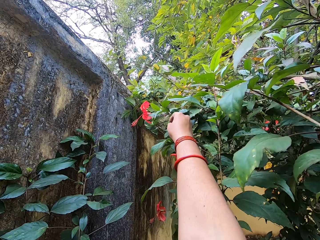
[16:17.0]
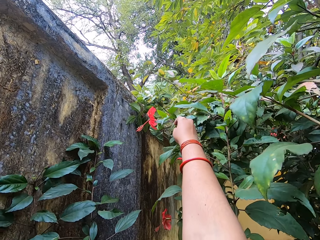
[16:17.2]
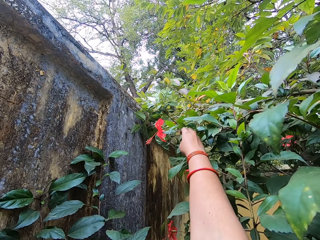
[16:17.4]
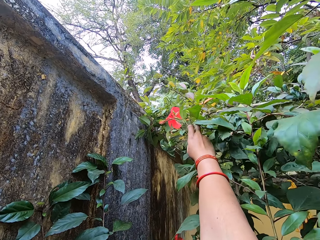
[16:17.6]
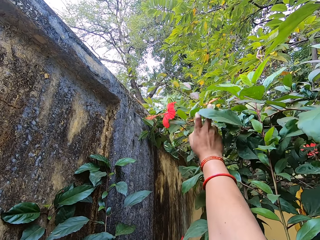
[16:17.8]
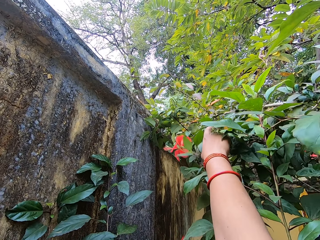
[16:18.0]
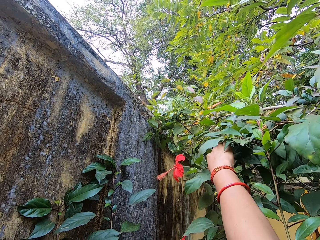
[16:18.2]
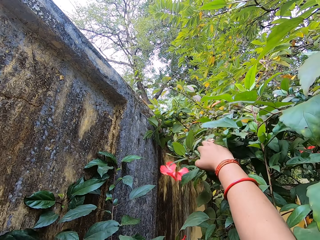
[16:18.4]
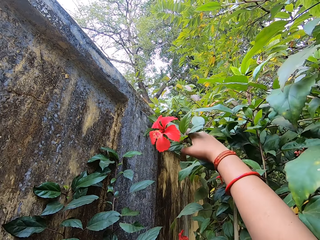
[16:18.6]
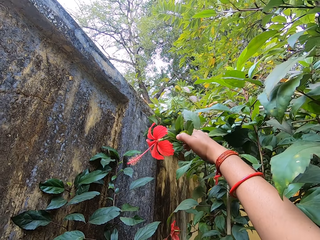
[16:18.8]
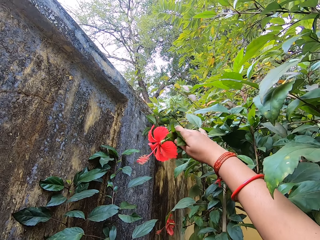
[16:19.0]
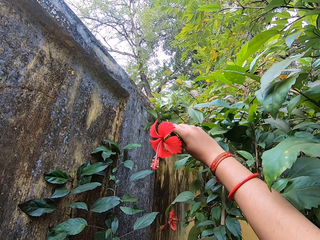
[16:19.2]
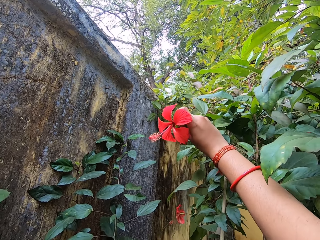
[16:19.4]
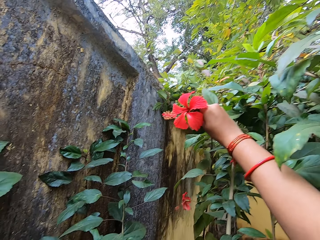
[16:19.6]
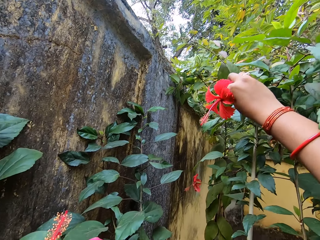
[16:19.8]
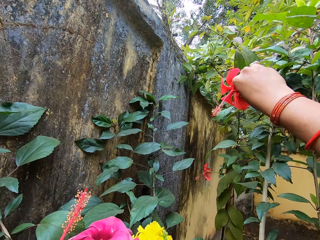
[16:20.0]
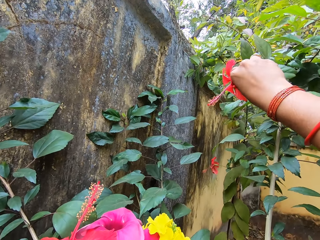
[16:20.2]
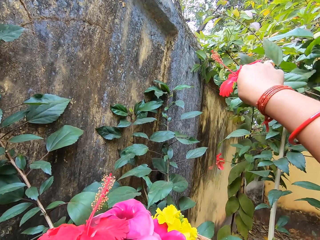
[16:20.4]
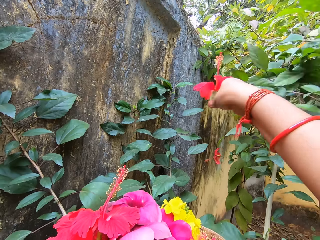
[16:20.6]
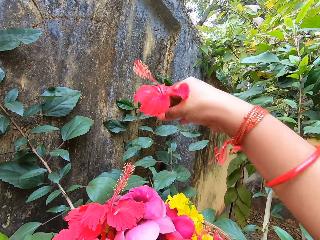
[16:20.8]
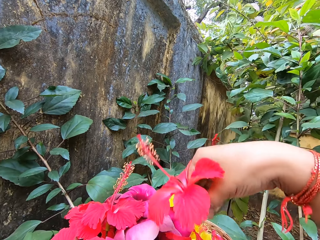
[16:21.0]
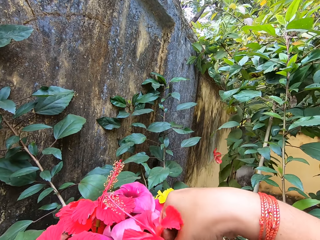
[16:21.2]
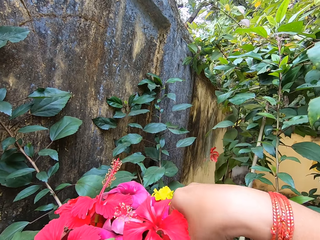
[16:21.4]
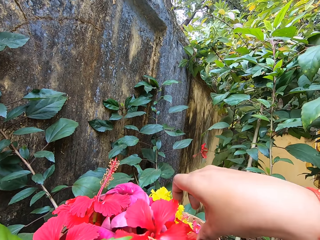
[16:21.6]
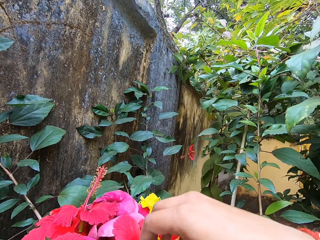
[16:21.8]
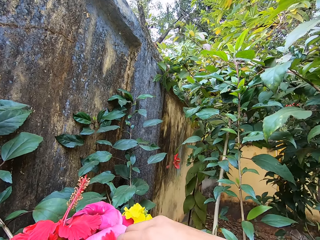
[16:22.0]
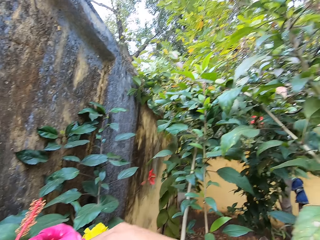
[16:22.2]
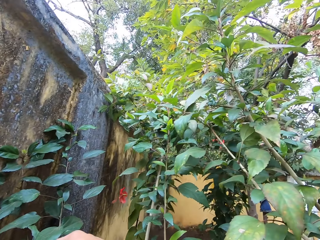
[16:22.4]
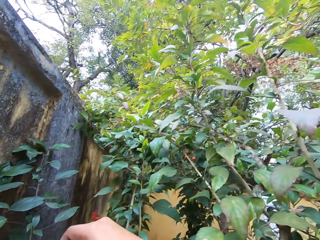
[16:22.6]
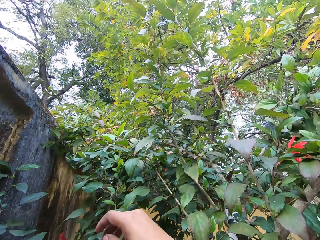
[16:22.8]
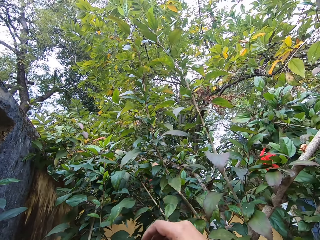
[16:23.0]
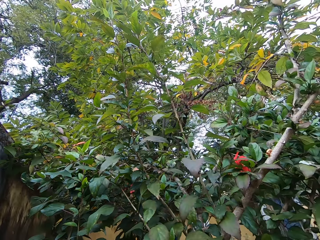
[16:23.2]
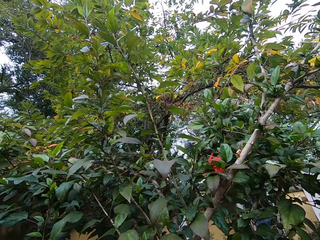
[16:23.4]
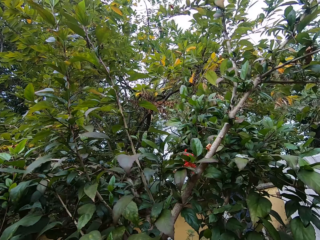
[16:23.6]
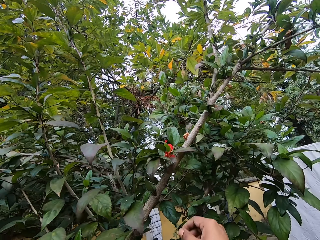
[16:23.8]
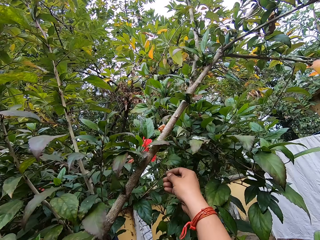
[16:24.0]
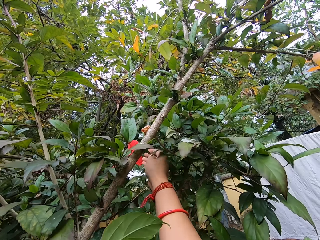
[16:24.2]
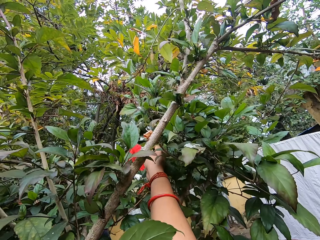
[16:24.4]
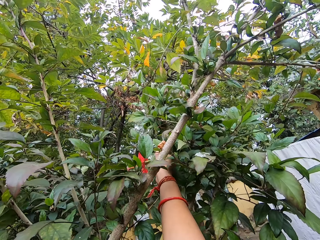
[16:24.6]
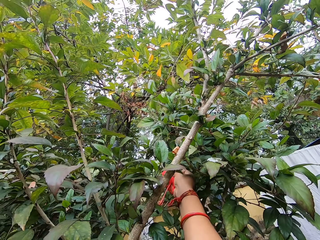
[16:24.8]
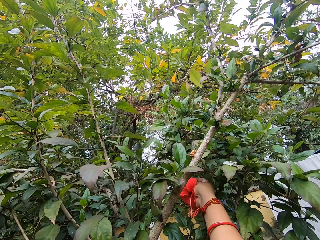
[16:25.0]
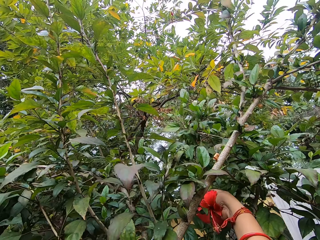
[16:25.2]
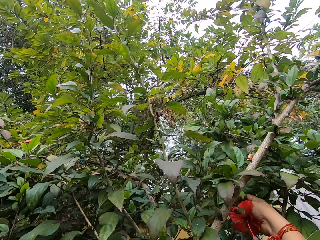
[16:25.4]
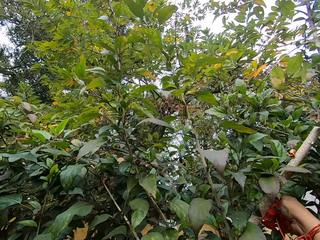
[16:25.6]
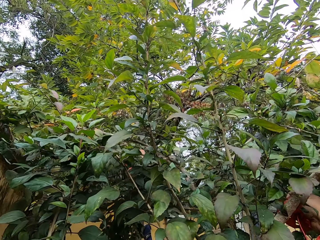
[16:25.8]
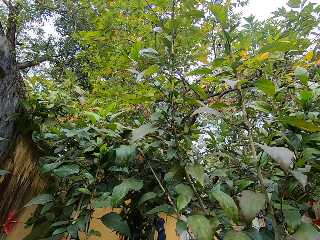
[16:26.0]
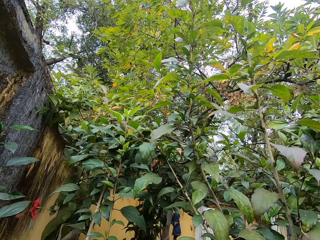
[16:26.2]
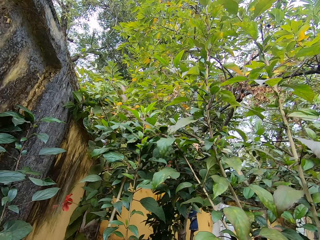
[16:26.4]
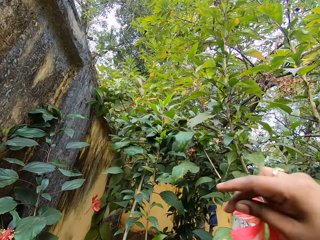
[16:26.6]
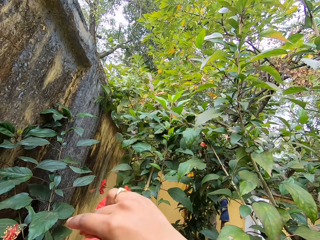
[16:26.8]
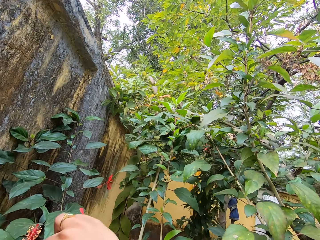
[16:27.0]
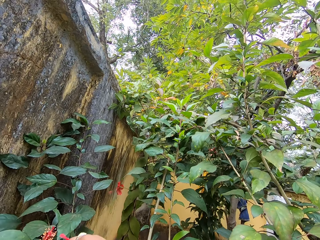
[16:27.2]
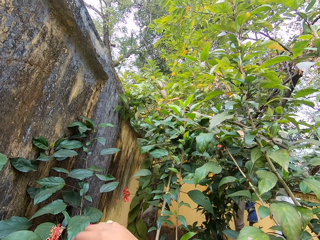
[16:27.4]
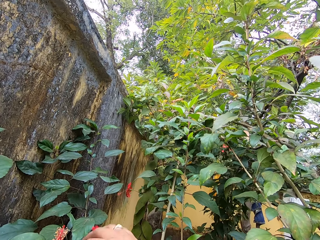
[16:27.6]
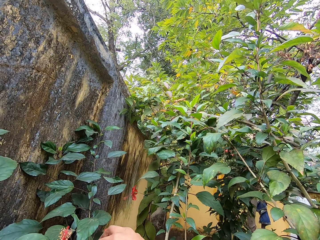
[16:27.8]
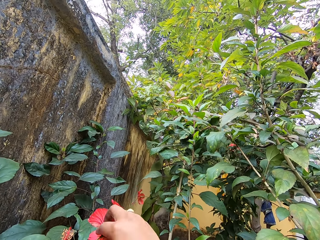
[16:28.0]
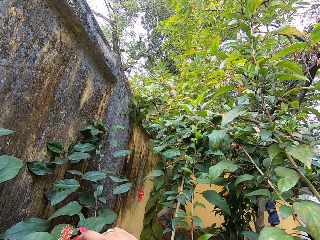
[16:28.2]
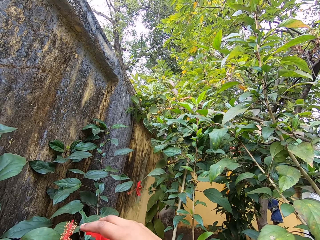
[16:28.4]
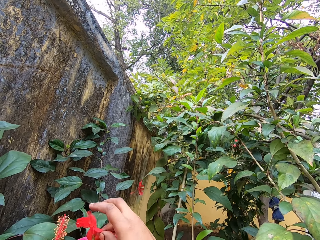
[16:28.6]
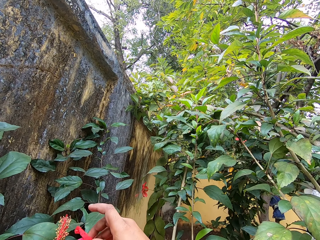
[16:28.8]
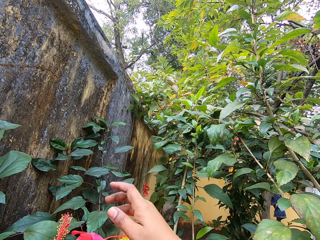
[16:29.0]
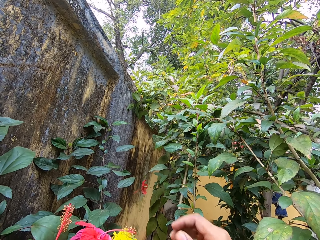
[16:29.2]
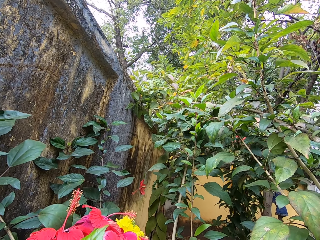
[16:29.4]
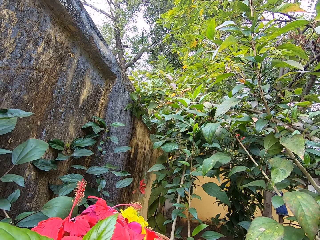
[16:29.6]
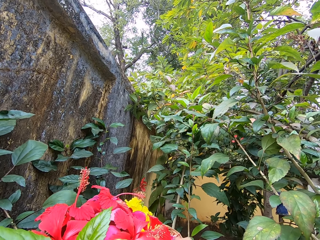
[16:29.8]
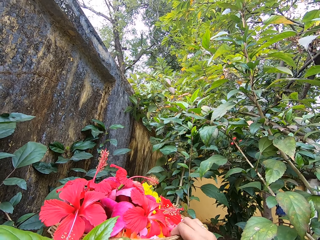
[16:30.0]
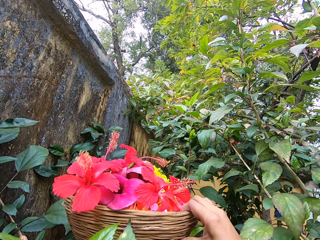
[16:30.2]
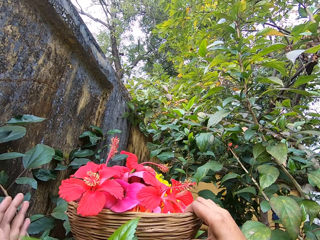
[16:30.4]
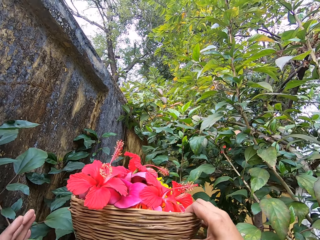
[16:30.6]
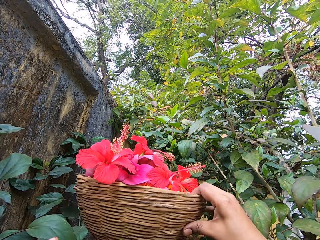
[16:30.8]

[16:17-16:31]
The camera wearer plucks a flower with the right hand. They put the flowers in the basket. They move around. They pluck a flower with the right hand. They put the flowers in the basket.

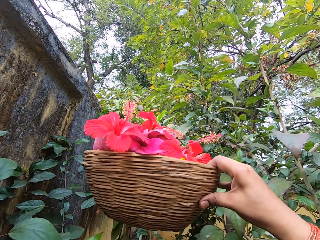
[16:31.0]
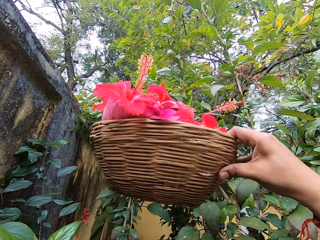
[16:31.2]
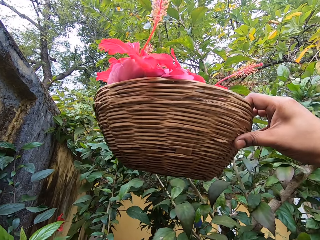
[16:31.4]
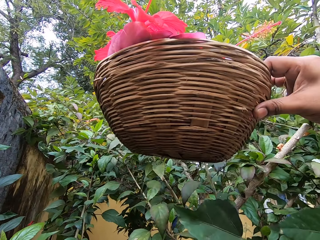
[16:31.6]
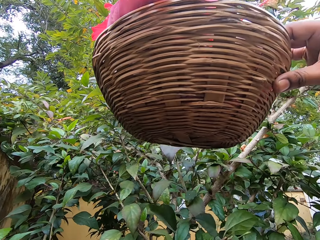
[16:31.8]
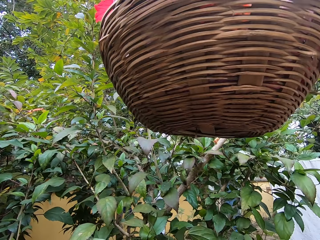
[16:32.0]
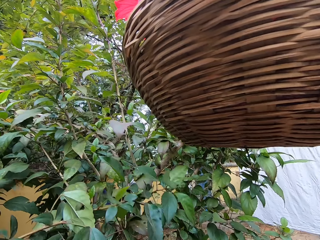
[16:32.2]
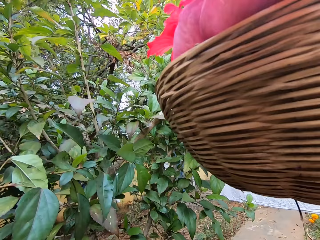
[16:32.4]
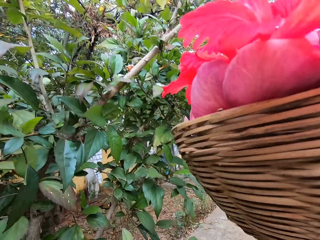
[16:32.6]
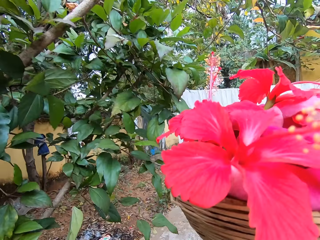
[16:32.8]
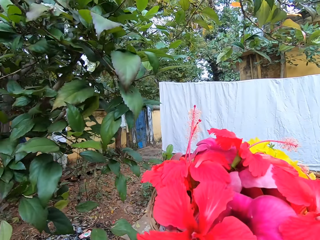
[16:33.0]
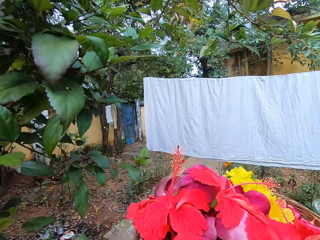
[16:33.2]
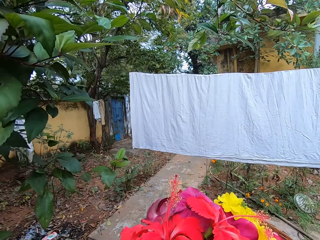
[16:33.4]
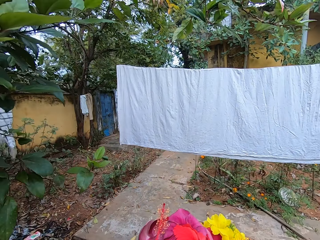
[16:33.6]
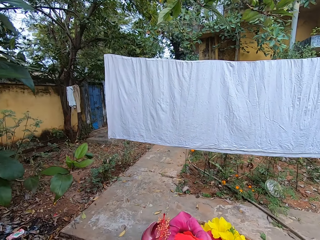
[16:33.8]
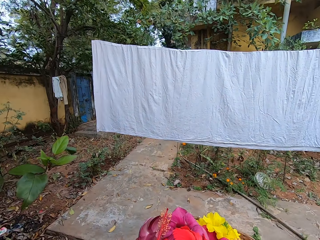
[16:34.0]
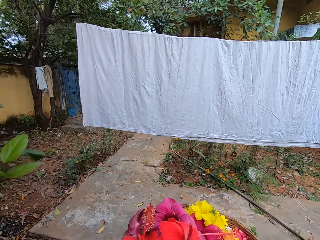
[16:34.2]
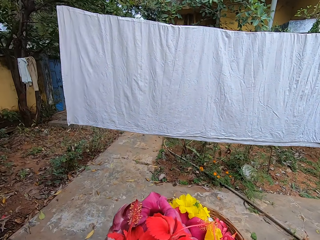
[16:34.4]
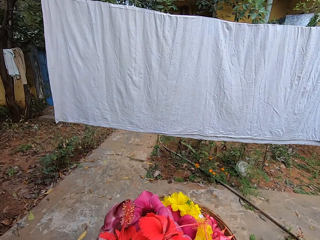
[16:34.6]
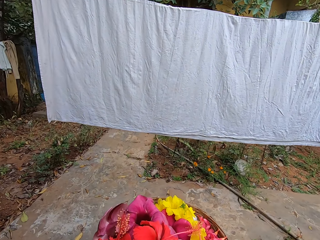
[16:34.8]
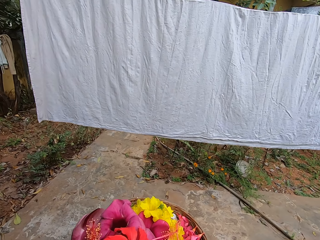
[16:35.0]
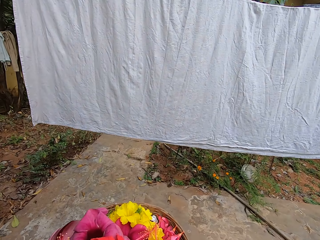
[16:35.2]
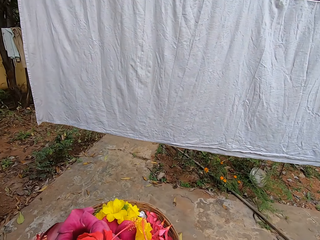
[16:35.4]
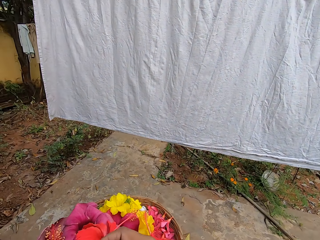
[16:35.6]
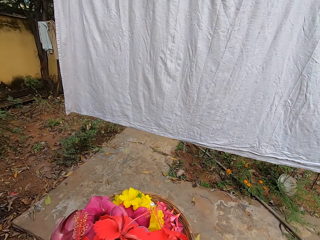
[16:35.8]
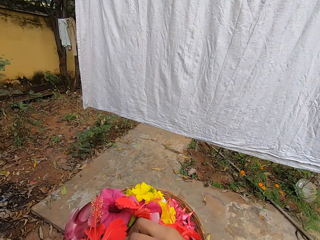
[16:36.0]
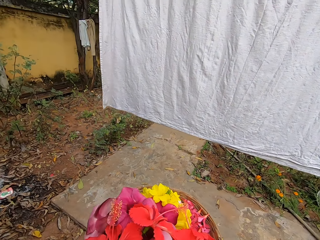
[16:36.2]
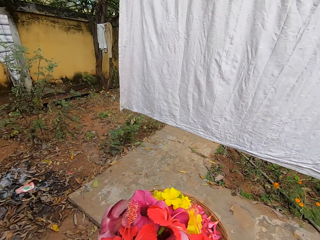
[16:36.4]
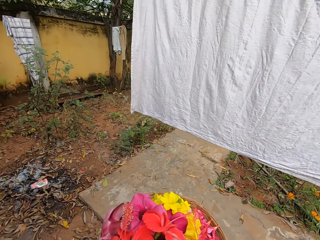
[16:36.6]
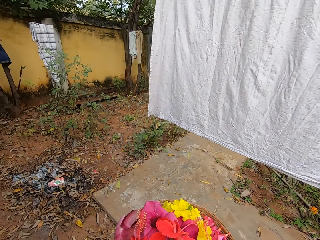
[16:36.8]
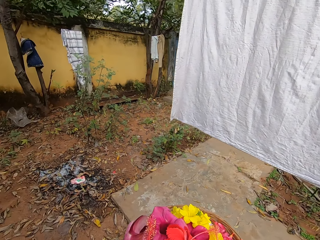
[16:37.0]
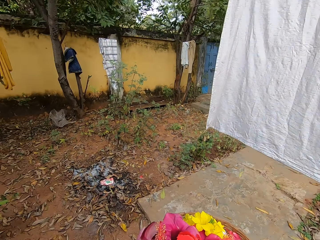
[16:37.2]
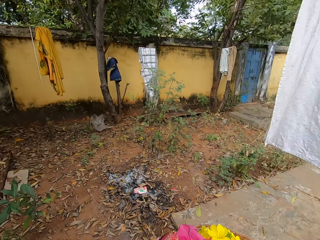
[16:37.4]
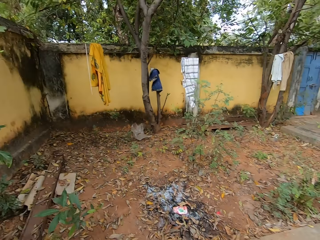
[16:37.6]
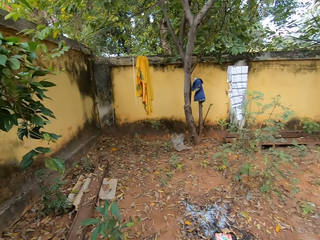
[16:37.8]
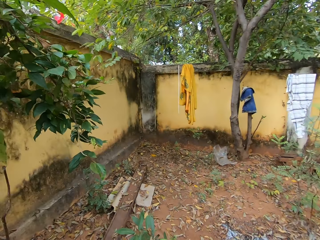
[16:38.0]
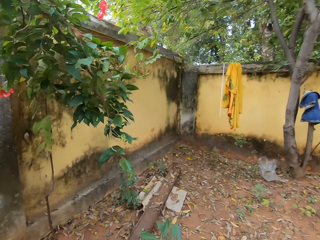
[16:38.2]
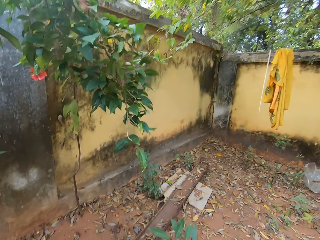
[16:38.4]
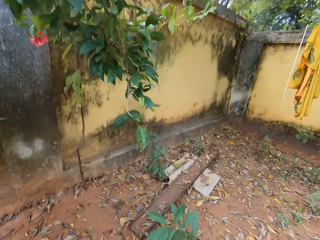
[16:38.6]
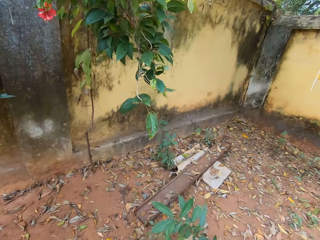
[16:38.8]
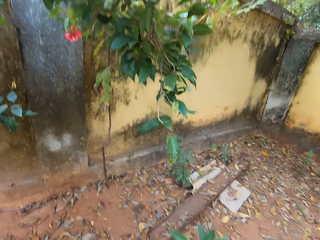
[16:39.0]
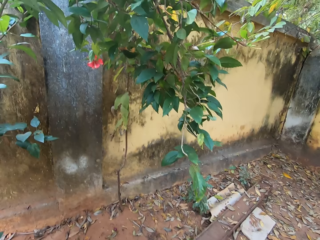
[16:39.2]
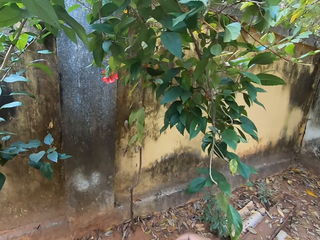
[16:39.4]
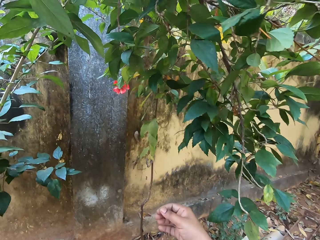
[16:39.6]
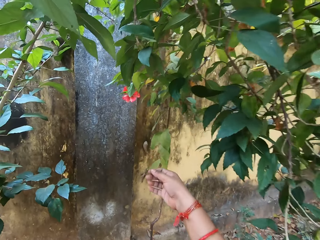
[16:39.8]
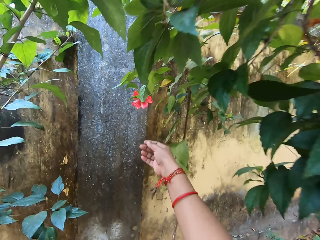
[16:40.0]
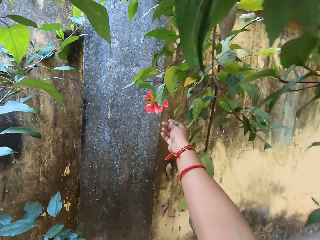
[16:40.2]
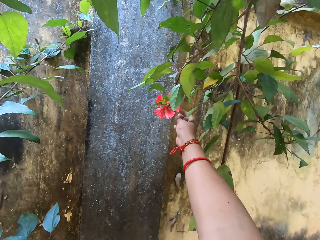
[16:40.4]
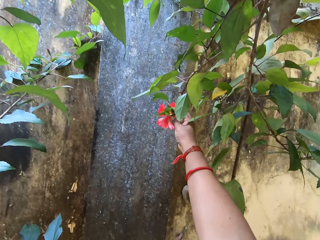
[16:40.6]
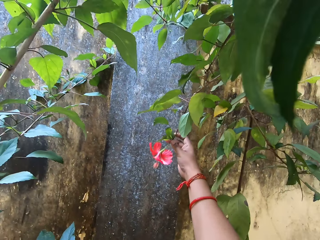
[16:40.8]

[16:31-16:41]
The camera wearer lifts up a basket of flowers. They move around. They interact with a woman.
